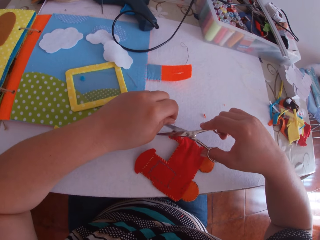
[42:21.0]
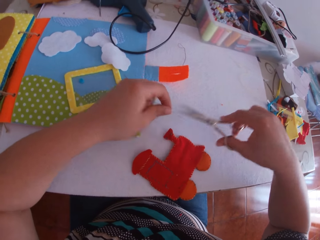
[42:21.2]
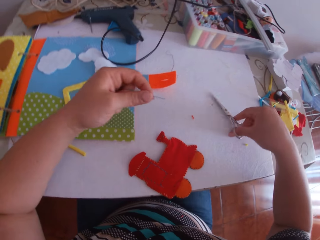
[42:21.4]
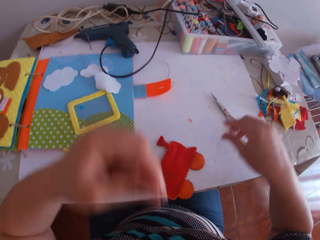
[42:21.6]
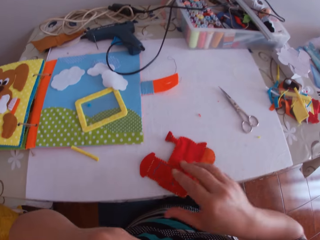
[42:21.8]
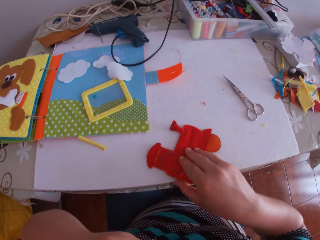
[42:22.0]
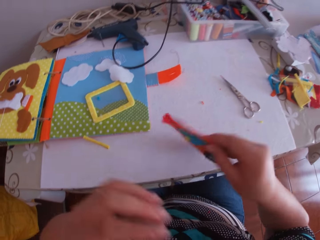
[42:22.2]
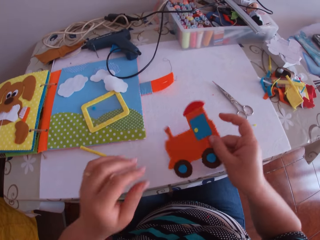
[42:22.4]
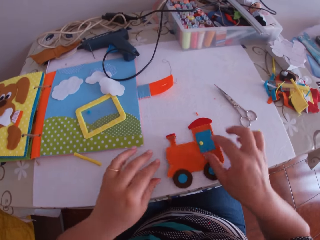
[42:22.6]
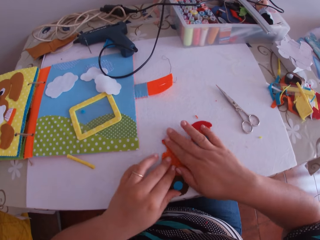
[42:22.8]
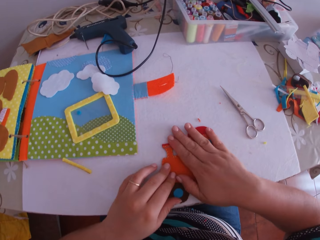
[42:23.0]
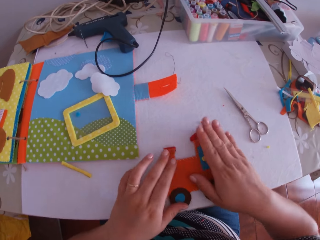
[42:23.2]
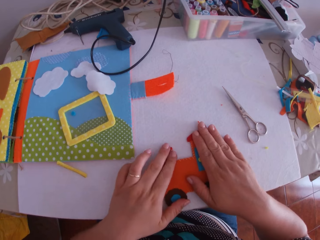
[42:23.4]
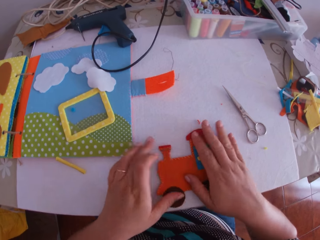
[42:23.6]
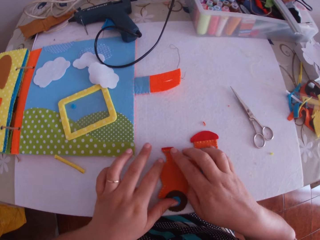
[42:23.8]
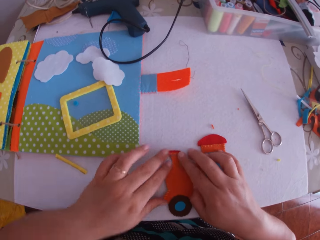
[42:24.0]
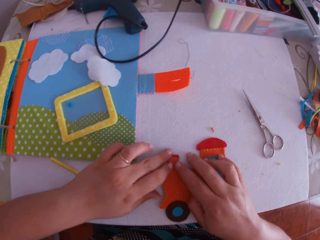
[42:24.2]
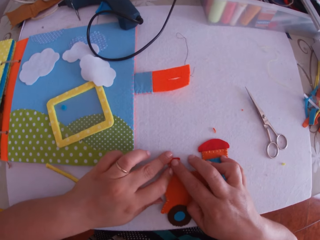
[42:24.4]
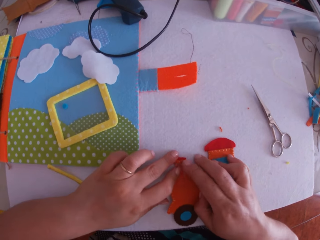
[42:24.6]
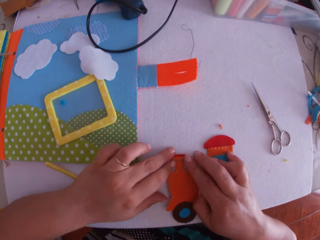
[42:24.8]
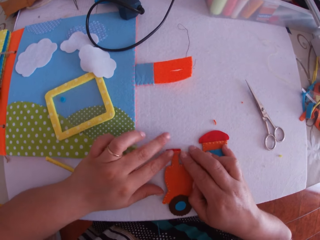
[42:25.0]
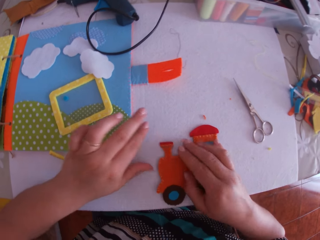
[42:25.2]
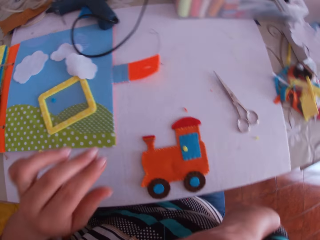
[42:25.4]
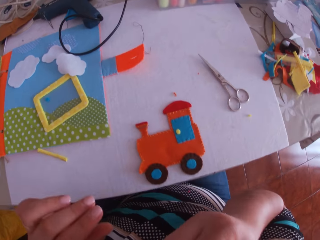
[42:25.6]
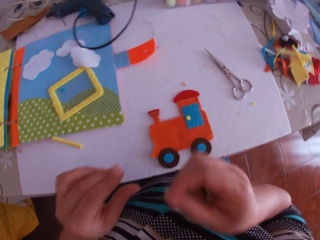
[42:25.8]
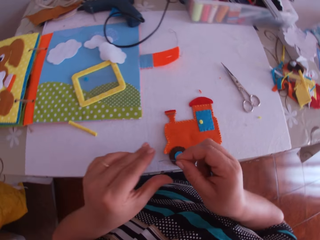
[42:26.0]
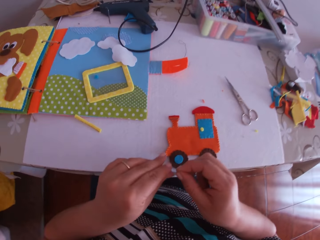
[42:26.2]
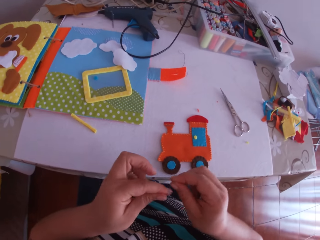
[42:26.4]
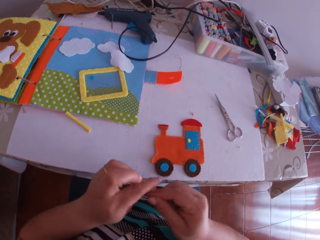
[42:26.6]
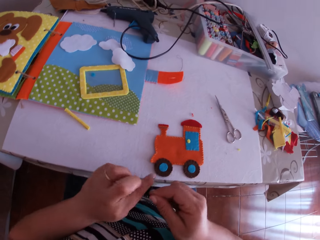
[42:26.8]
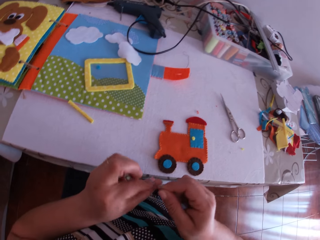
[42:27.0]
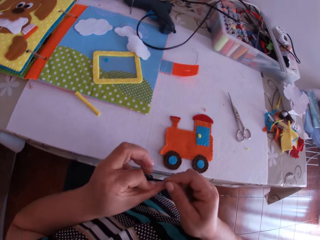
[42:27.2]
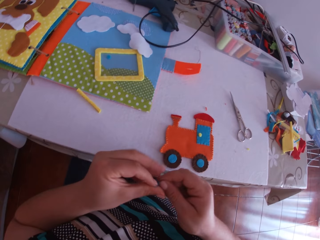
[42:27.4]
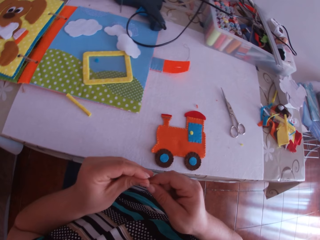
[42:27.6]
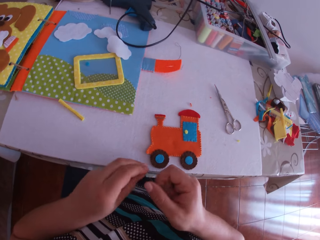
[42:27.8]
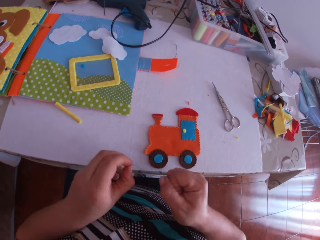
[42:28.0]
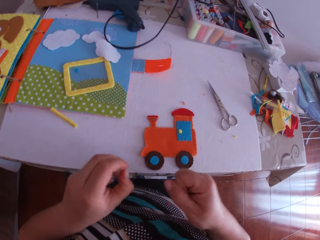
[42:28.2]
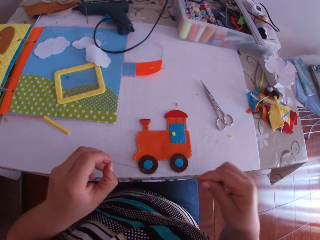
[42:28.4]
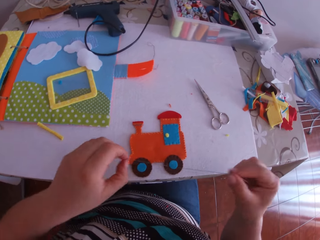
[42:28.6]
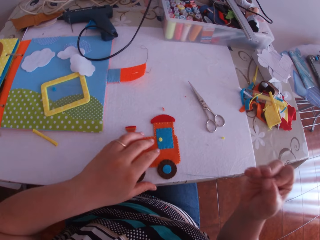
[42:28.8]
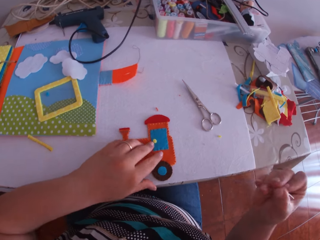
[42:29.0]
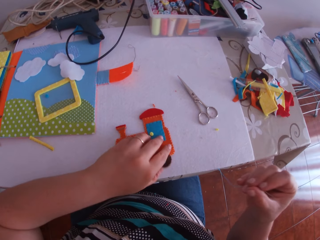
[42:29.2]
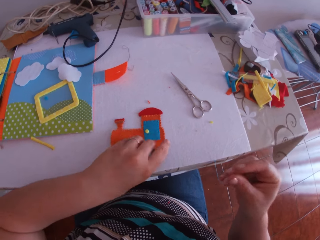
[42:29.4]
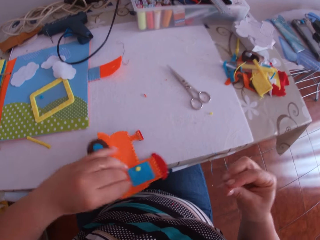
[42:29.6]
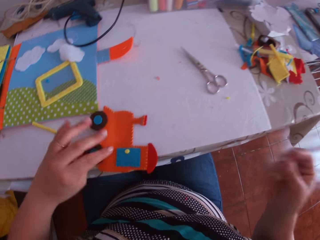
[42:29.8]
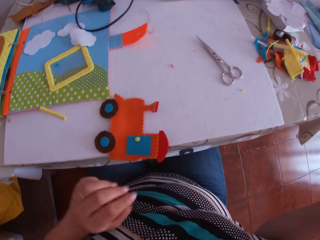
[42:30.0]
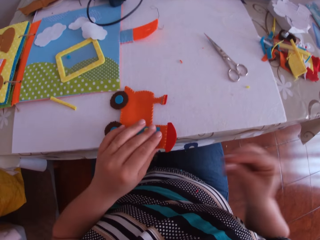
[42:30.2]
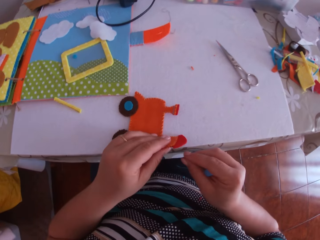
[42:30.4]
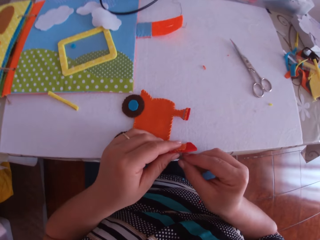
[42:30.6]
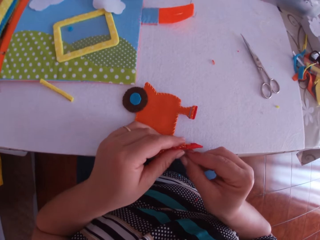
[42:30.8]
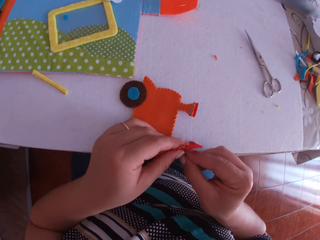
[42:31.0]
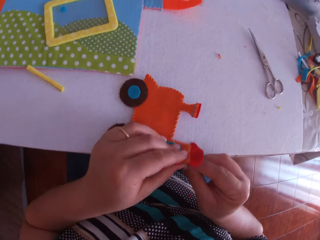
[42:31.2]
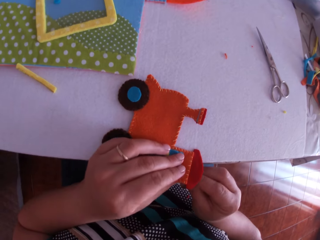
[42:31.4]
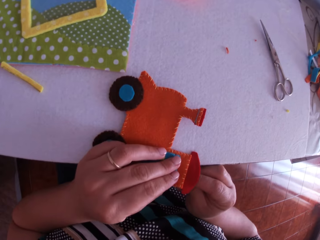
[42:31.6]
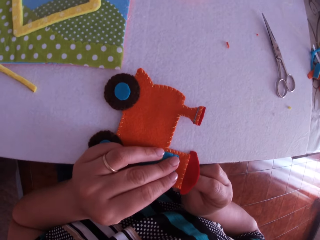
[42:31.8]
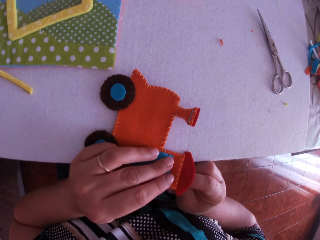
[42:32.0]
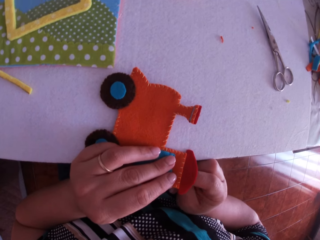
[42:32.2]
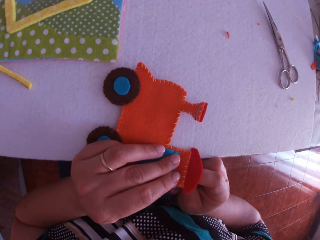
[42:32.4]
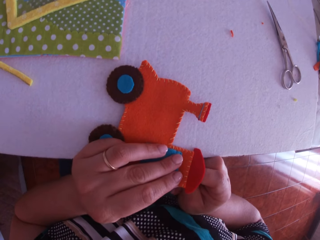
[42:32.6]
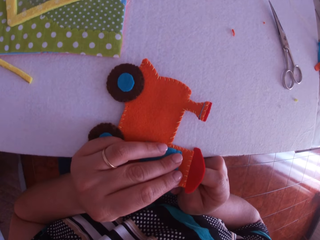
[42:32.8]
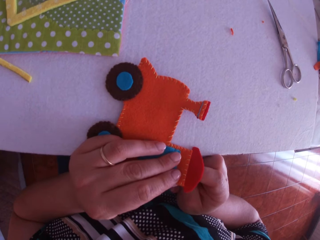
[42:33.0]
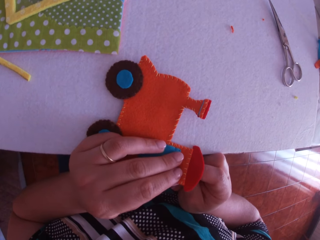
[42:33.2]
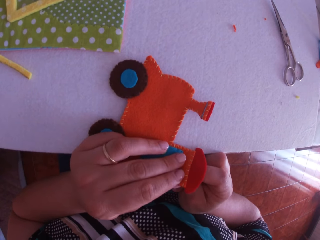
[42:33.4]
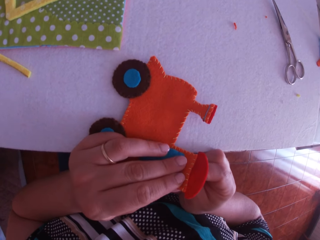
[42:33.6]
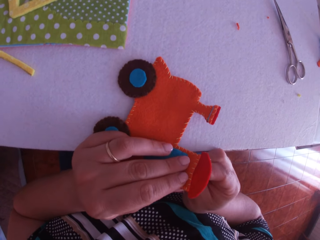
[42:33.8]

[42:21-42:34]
The camera wearer cuts the thread with the scissors in his right hand. He places the scissors on the table with his right hand. He puts the needle into his mouth with his left hand. He holds the needle with the lips. He turns the crafted fabric or craft toy on the table with his right hand. He smoothens the crafted fabric on the table with both hands. He holds the craft toy on the table. He takes the needle from his mouth with his right hand. He knots the threaded needle with both hands. He stretches the thread. He turns the craft toy on the table. He adjusts the crafted fabric on the table with his left hand and holds the crafted fabric with his left hand. He lifts the craft toy upwards. He tacks the crafted fabric with the threaded needle in his right hand.

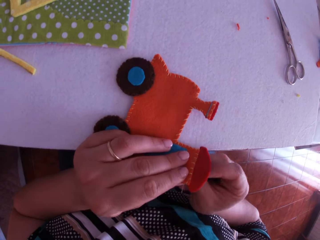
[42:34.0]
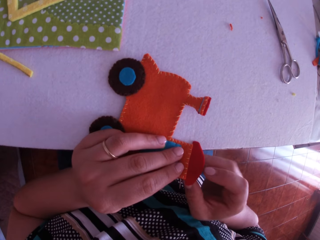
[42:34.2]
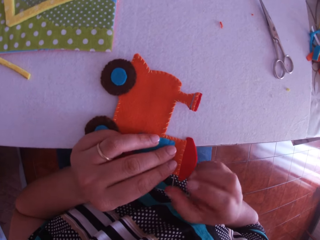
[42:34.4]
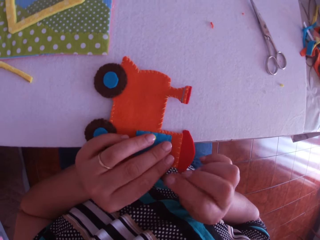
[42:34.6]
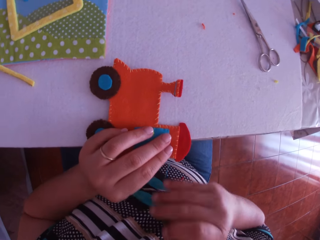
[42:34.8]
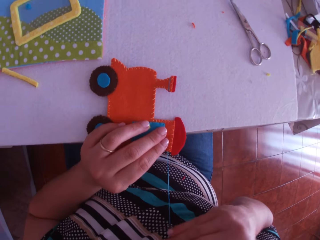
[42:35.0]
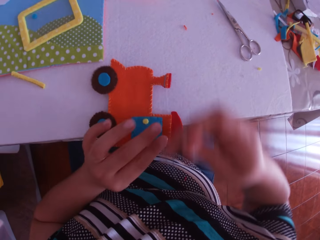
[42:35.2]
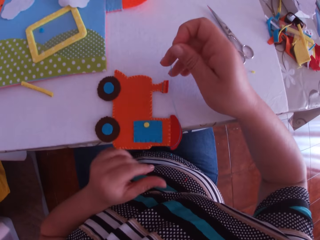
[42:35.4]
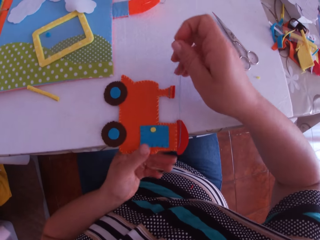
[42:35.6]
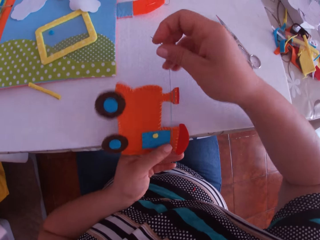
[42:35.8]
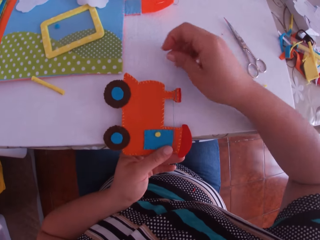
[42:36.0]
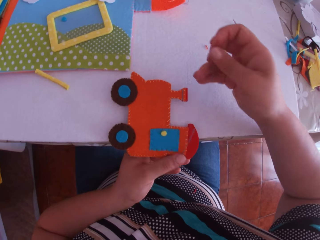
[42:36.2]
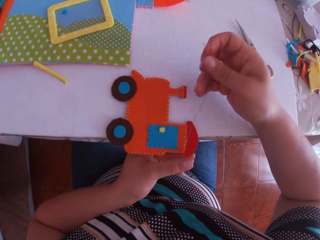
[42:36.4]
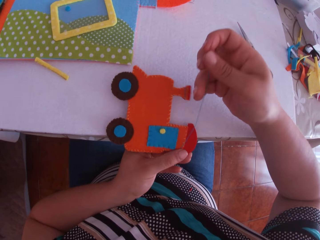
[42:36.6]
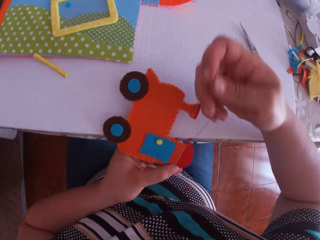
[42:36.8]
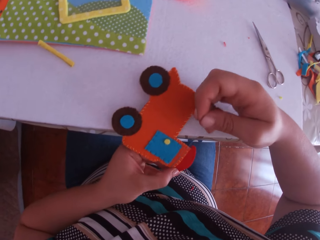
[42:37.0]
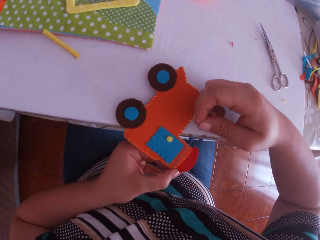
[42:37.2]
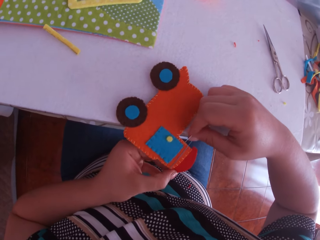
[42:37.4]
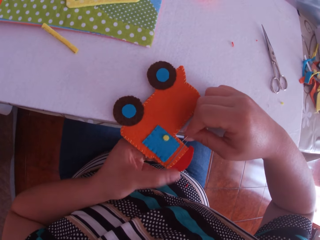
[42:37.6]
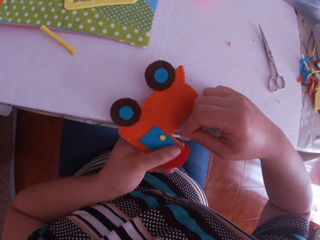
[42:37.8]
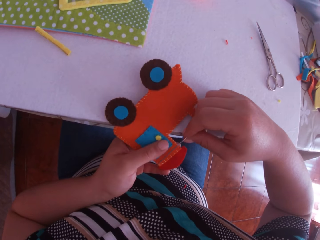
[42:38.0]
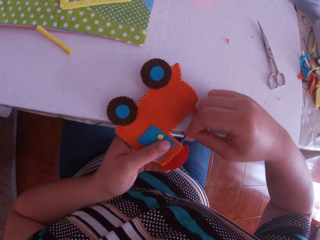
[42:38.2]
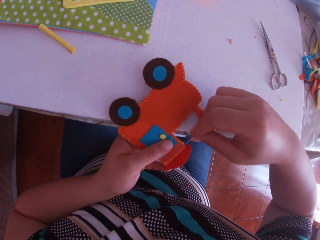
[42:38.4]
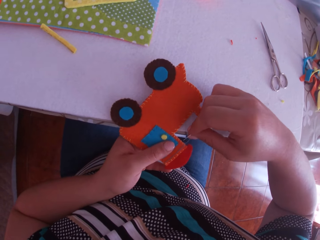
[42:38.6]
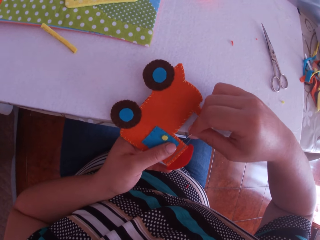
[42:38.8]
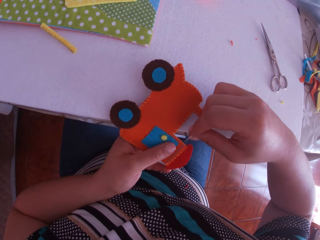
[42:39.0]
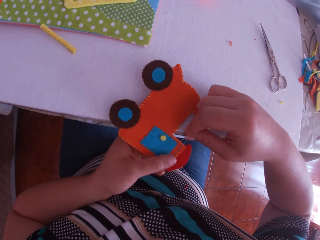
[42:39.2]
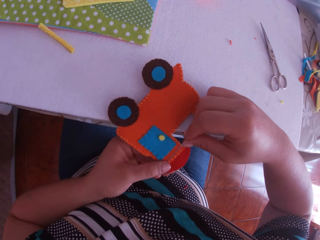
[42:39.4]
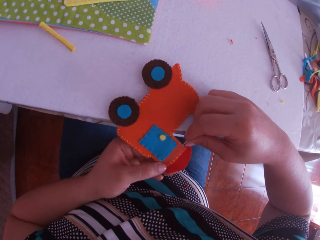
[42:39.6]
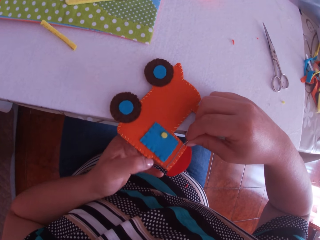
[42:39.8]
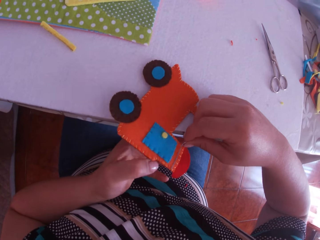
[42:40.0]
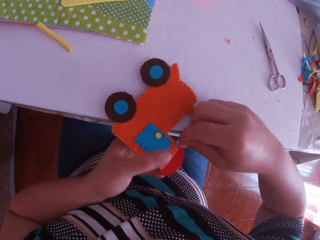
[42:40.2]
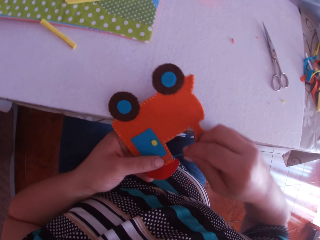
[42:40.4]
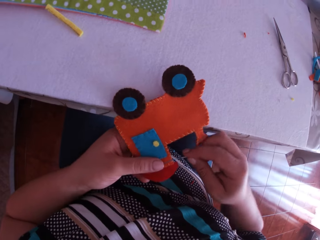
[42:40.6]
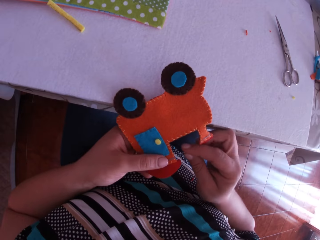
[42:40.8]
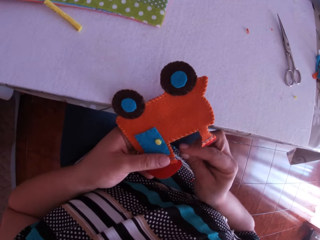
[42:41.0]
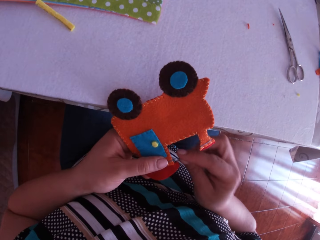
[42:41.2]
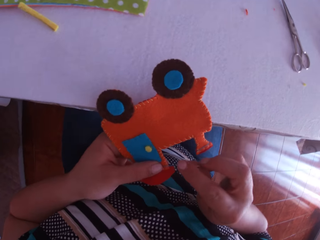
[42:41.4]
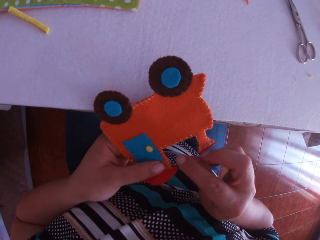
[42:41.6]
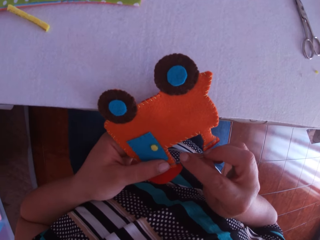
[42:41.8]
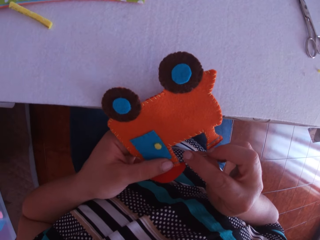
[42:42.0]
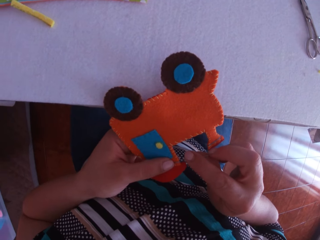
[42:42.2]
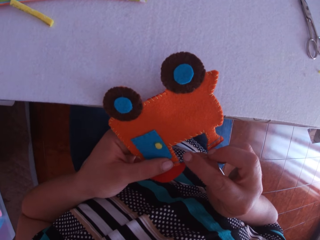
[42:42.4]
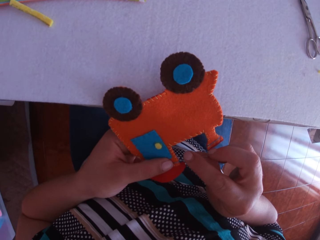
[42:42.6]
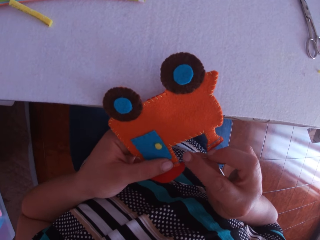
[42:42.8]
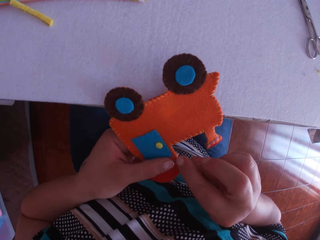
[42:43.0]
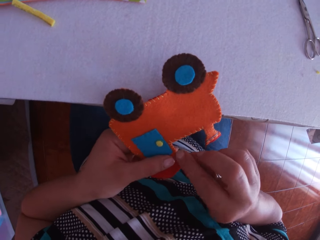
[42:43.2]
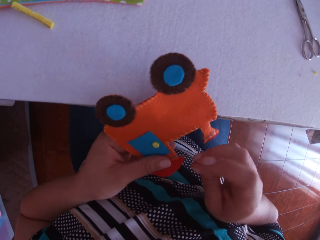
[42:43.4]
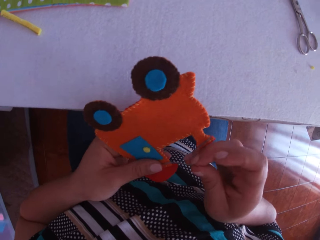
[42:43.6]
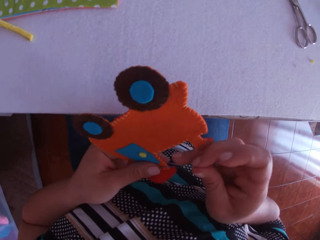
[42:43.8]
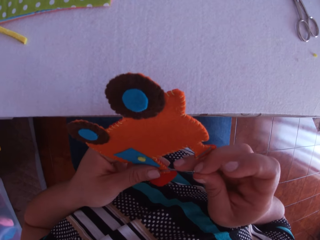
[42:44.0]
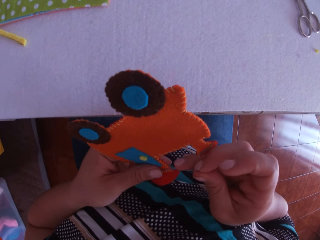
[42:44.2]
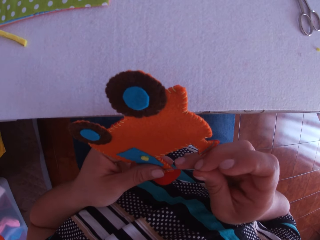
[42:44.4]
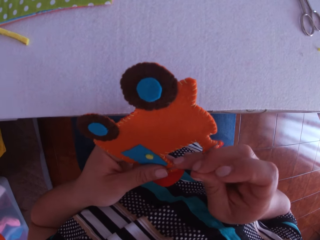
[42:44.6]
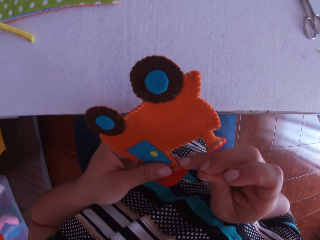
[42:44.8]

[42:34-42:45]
The camera wearer pulls the thread. He places the thread on the crafted fabric or craft toy with his right hand. He holds the craft toy on the table. He pulls the thread. He moves a needle around the craft toy. He sews the craft toy with the needle.
